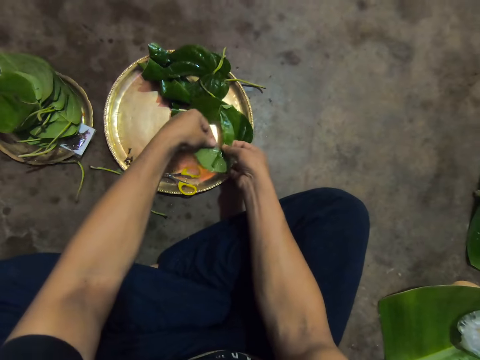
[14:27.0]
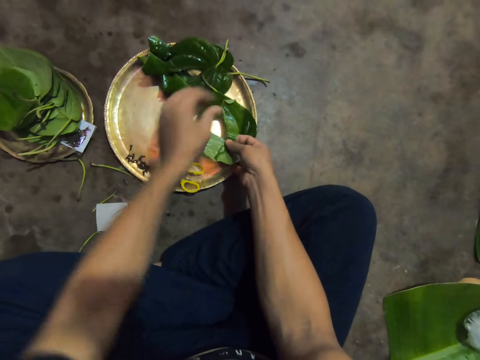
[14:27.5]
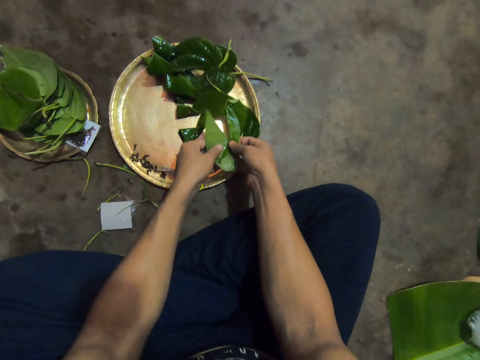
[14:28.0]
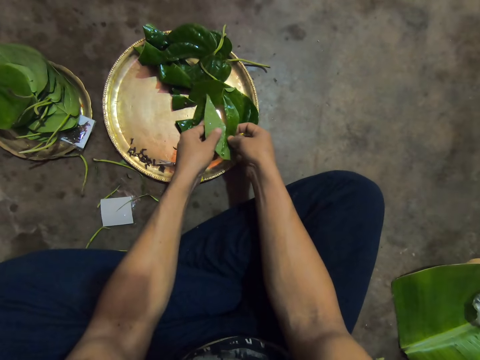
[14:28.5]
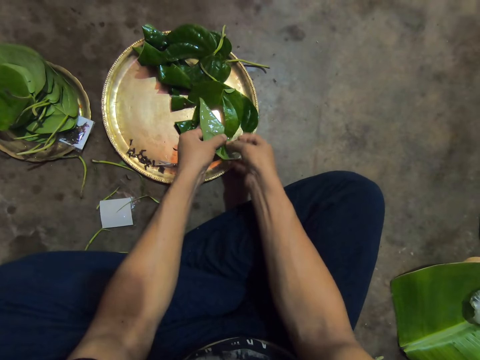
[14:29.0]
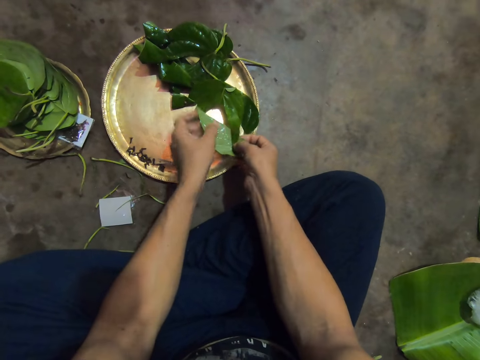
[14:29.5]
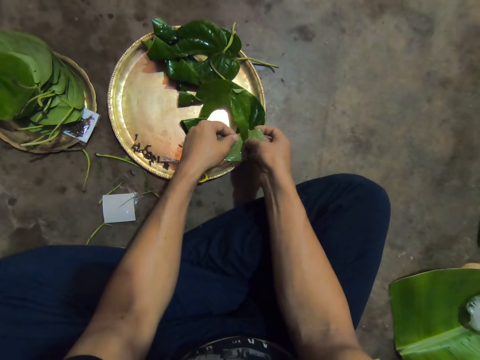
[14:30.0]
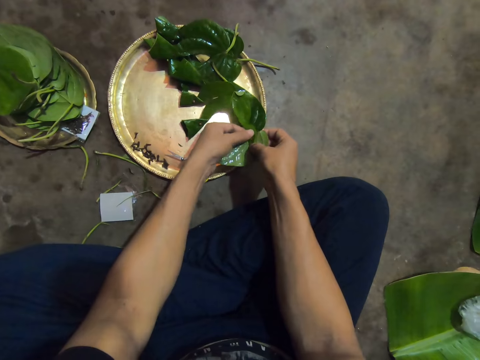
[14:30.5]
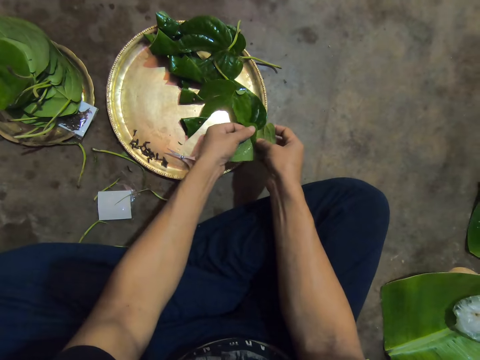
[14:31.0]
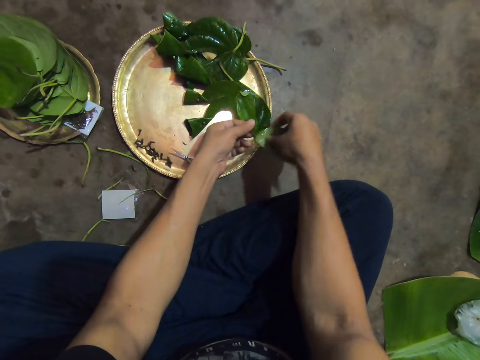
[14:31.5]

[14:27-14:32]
The camera wearer decorates the leaves.

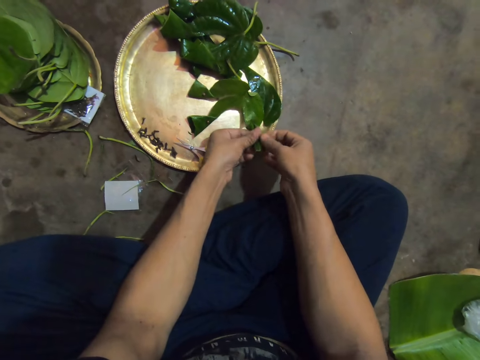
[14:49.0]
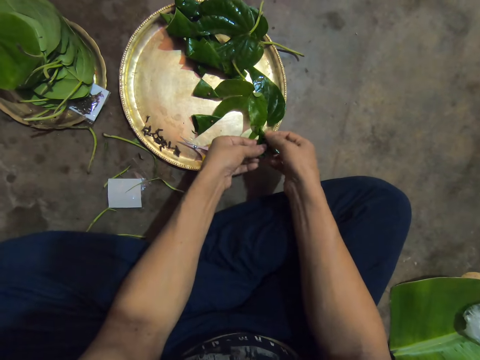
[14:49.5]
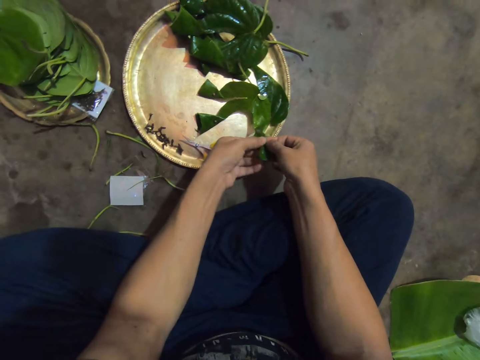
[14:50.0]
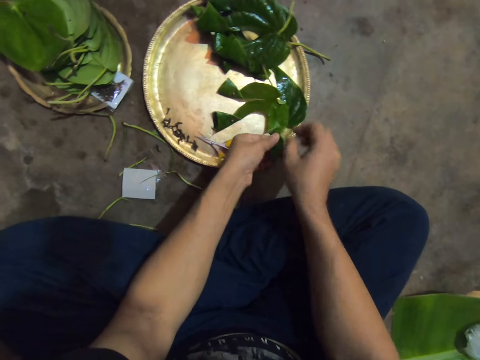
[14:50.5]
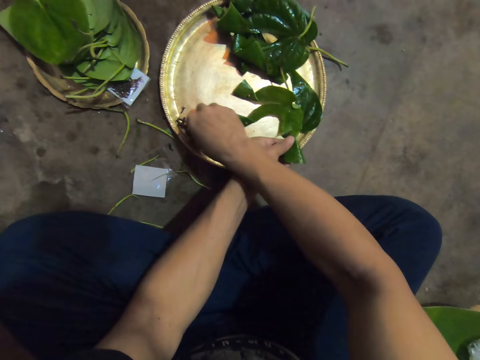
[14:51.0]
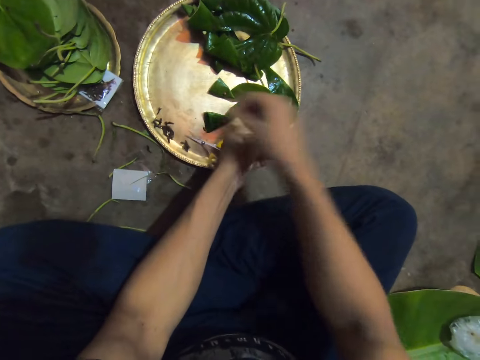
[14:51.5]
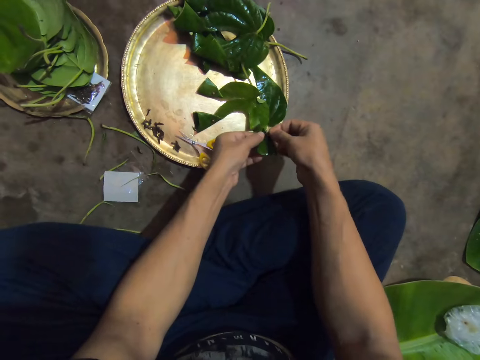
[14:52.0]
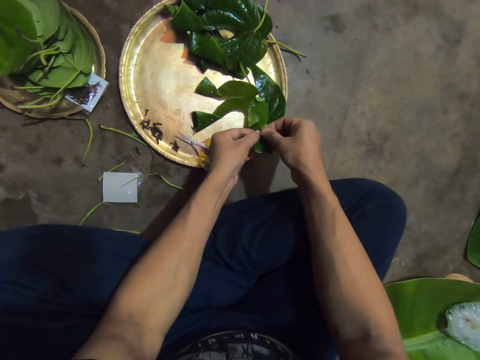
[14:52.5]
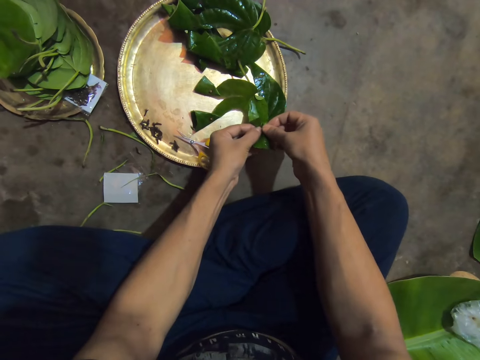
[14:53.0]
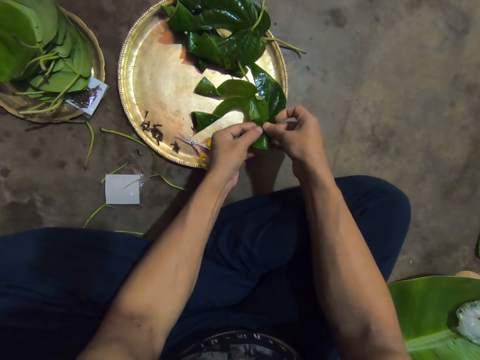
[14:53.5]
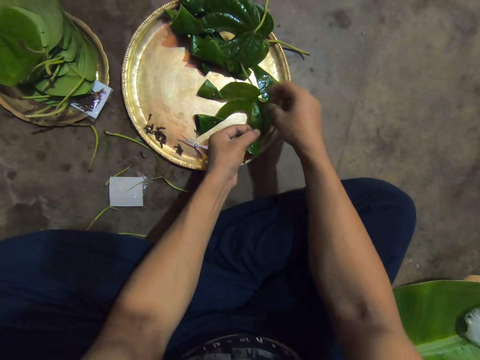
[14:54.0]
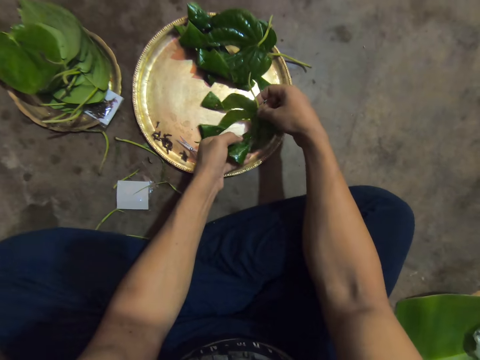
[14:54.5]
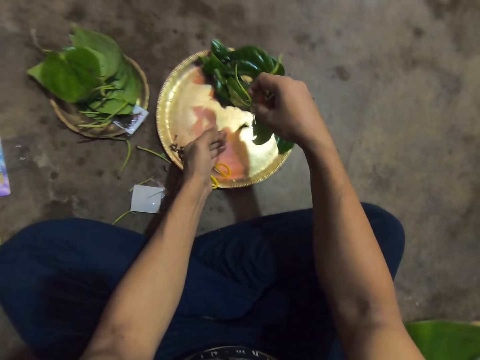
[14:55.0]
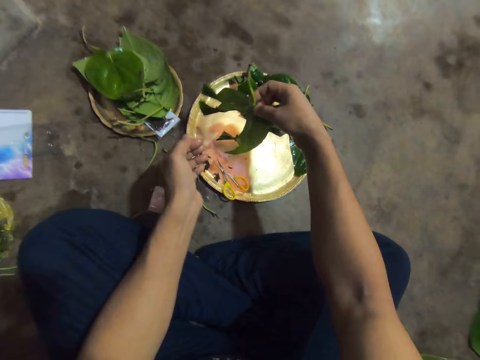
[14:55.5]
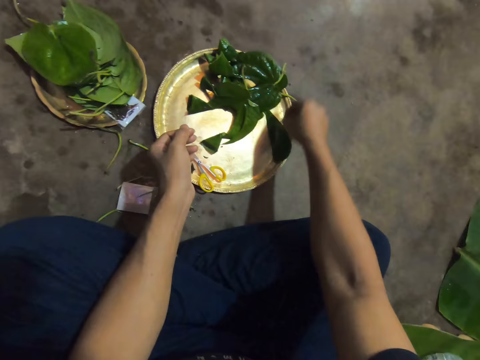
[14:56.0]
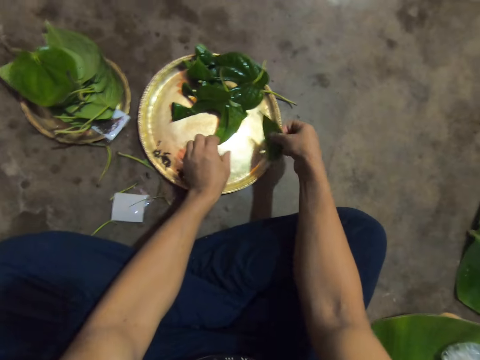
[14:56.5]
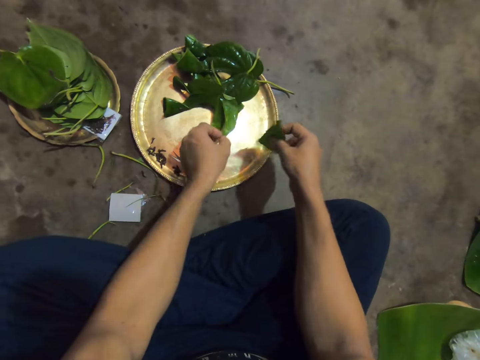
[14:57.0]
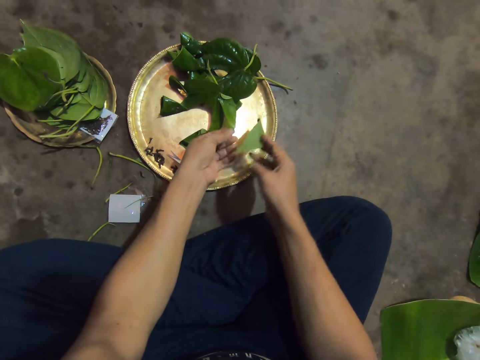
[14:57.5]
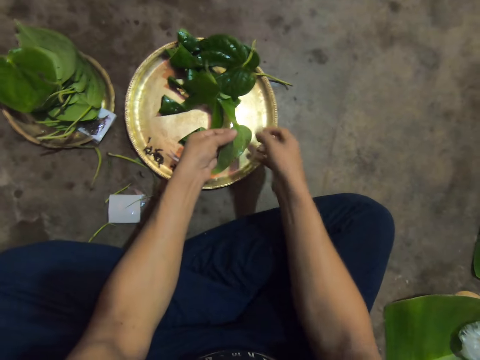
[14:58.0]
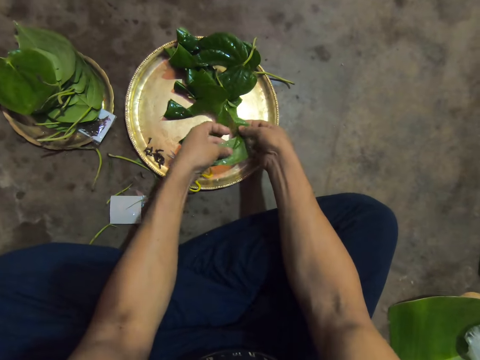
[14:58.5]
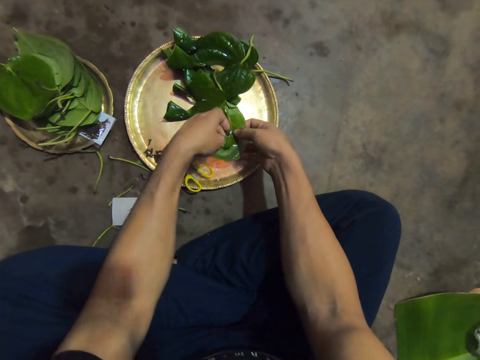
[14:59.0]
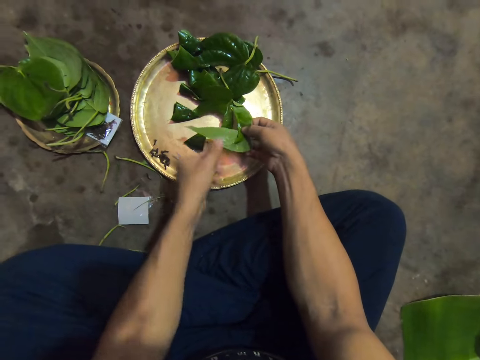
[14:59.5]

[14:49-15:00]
The camera wearer picks a nail from the plate with his right hand. He pierces the leaf in his left hand with the nail in his right hand. He moves the leaf on the plate with his right hand. He picks the leaf and returns the leaf. He picks the leaf from the plate with his right hand. He holds the leaf on the plate with his left hand. He wraps the leaf in his right hand into shape on the leaf in his left hand. He decorates the leaves.

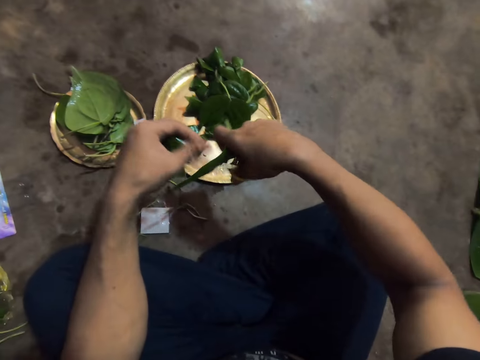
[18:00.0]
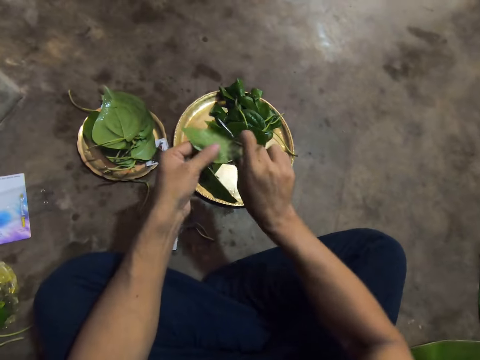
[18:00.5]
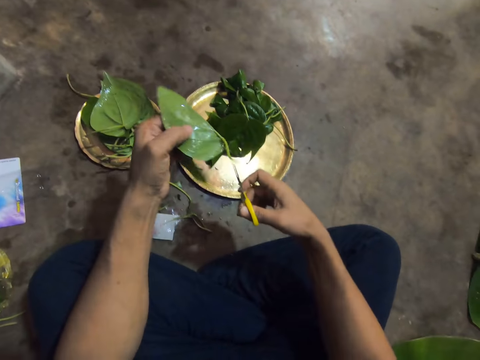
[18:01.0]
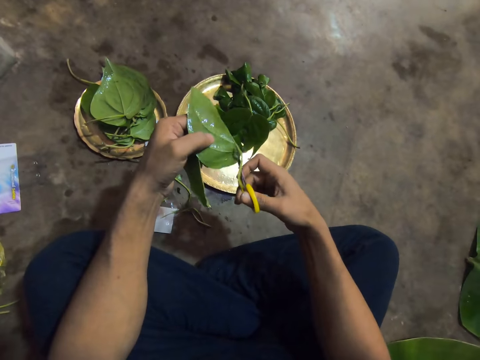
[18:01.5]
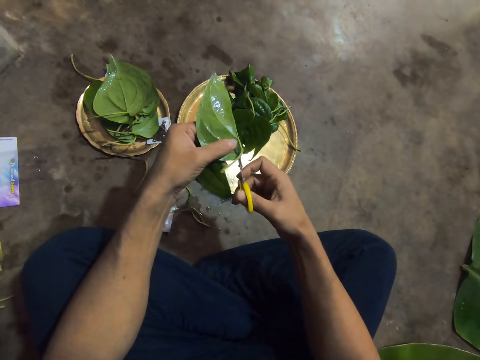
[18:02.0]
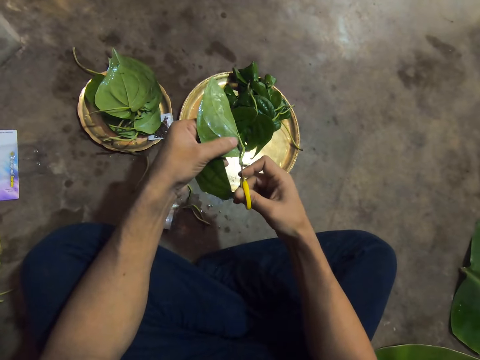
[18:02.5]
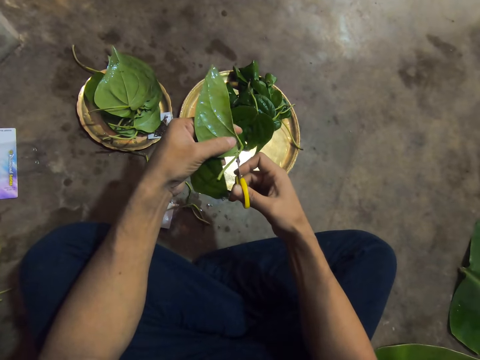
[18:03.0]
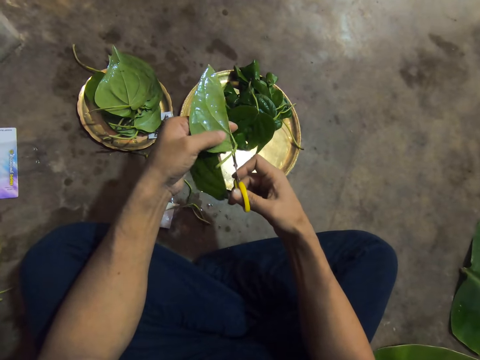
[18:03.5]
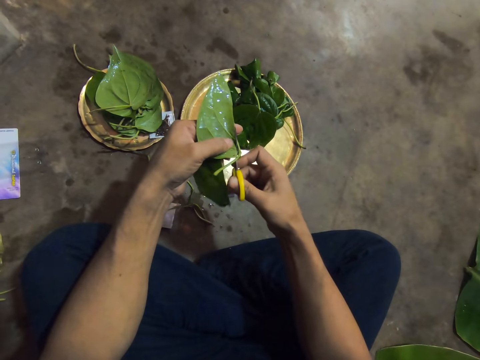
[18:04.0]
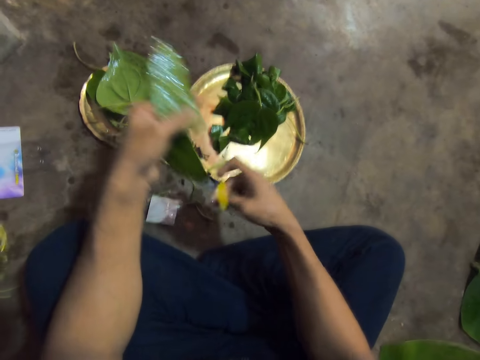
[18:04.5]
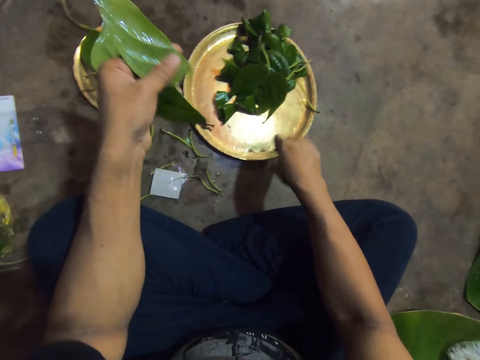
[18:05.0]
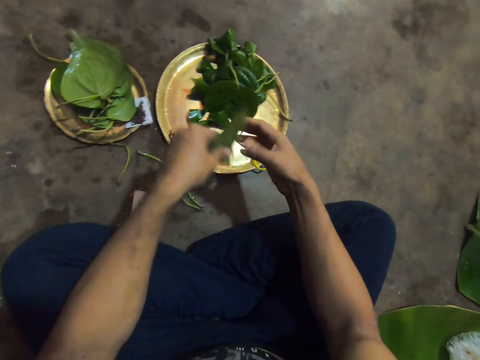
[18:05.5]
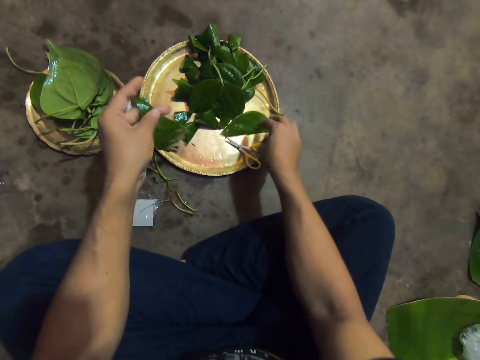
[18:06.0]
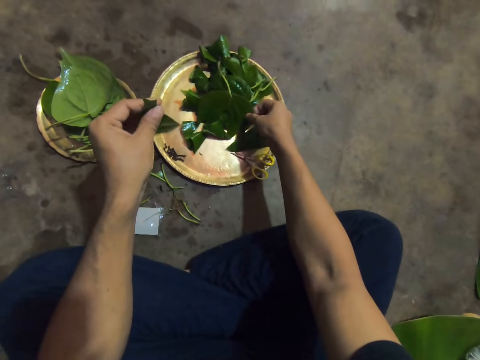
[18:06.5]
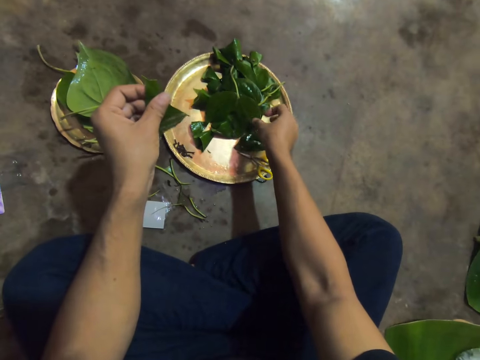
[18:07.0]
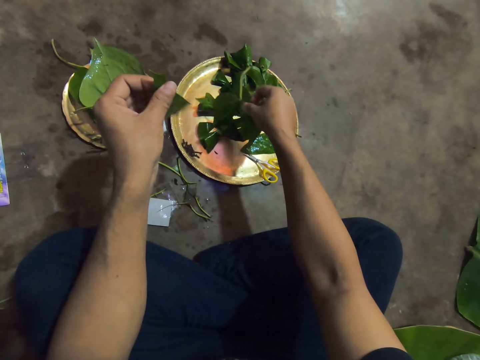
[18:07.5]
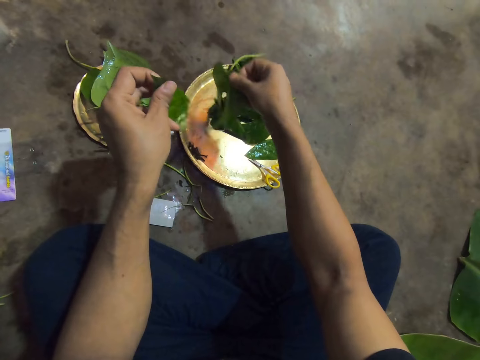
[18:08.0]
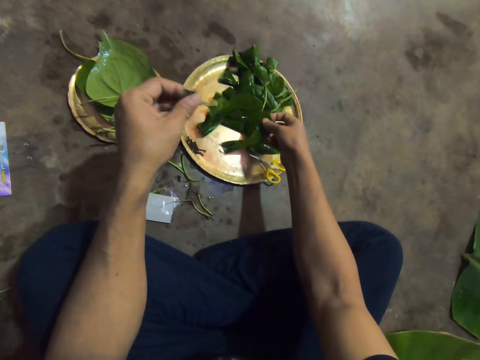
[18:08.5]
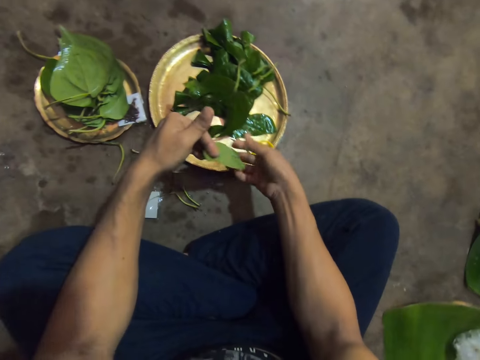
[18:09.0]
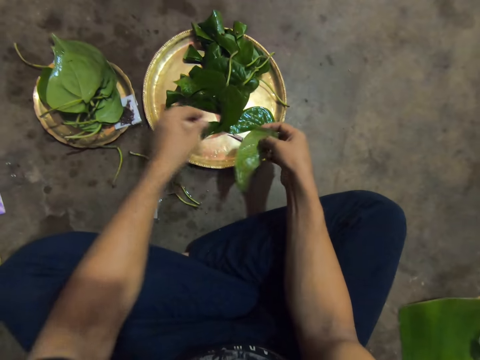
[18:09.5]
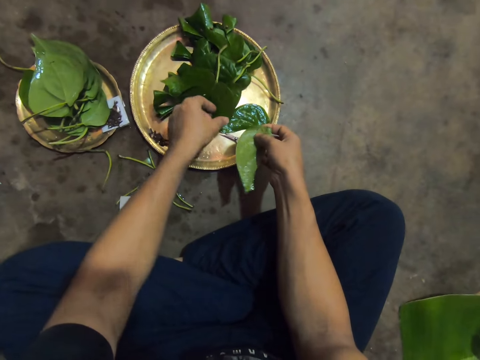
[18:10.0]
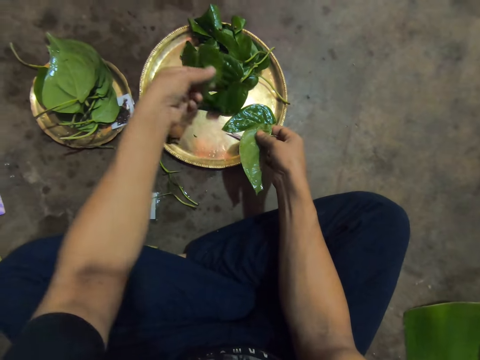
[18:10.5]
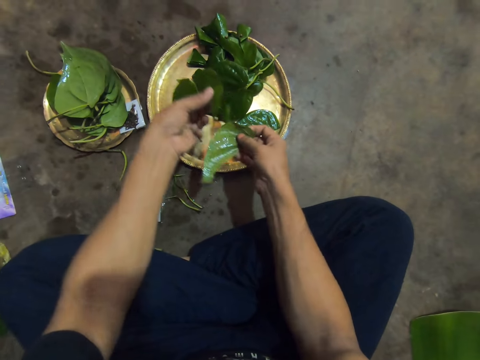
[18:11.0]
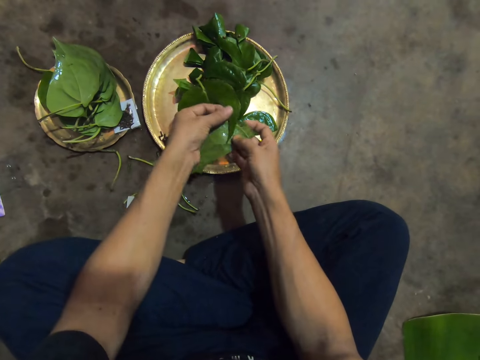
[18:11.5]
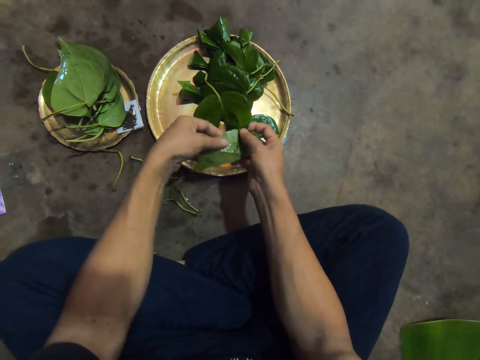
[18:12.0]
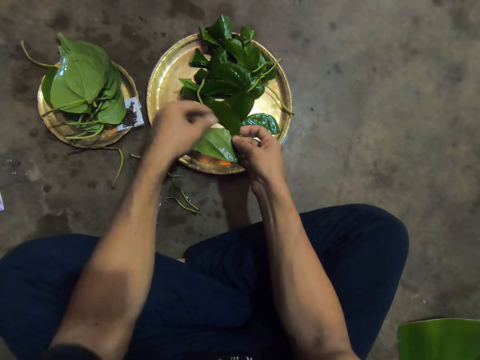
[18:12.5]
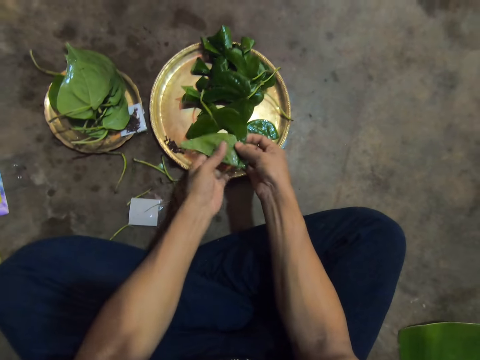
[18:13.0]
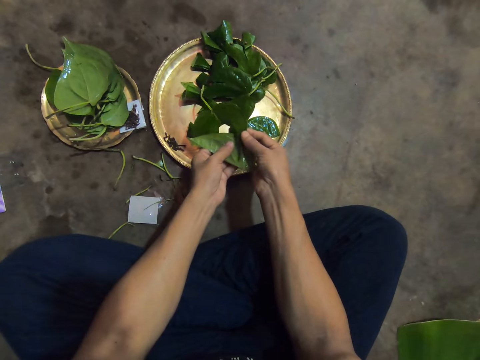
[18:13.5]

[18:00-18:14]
The camera wearer passes a piece of the leaf from his right hand to his left hand. He cuts the stem or stalk on the leaf in his left hand with the scissors in his right hand. He puts down the stalk of the leaf. He drops the scissors on the plate with his right hand. He takes the piece of leaf from his left hand with his right hand. He drops the leaf in his right hand on the plate. He moves the leaf from the plate with his right hand. He picks the leaves. He passes the leaf from his left hand to his right hand. He holds the leaf on the plate with his left hand. He wraps the leaf in his right hand into shape on the leaf in his left hand. He decorates the leaves.
